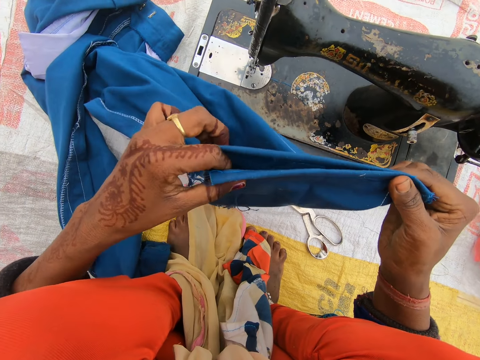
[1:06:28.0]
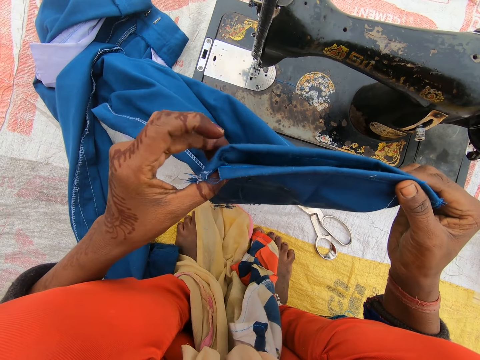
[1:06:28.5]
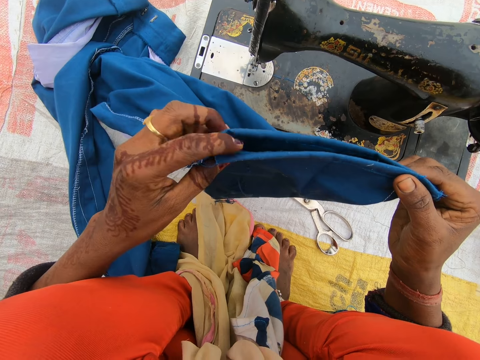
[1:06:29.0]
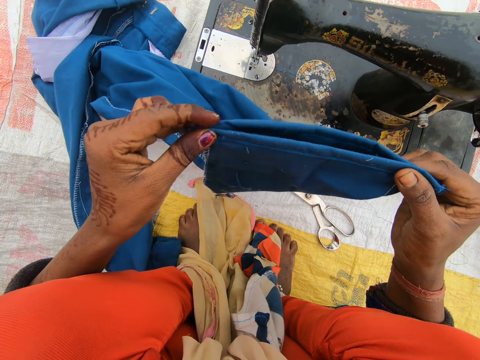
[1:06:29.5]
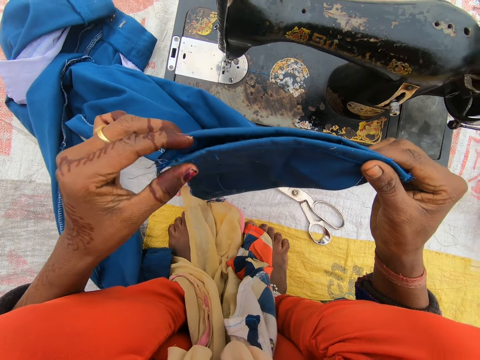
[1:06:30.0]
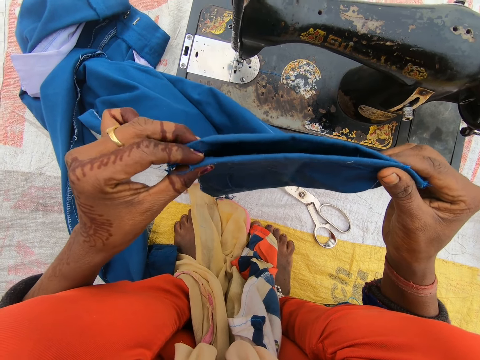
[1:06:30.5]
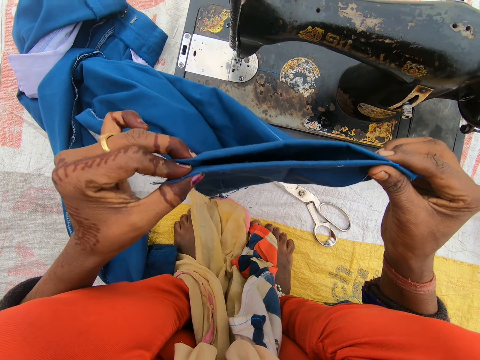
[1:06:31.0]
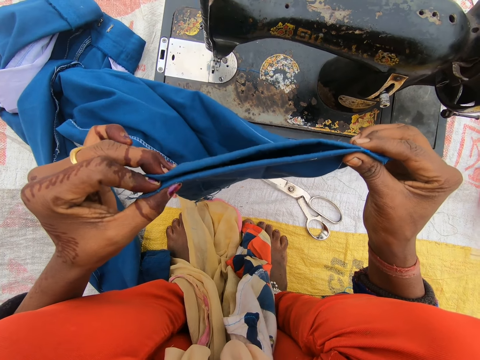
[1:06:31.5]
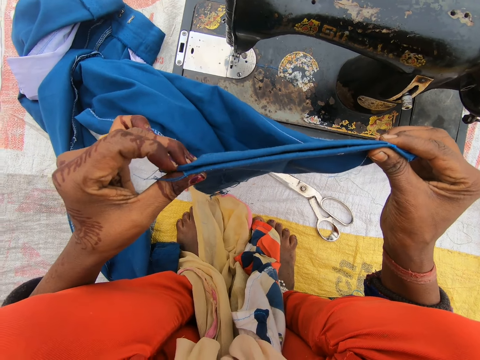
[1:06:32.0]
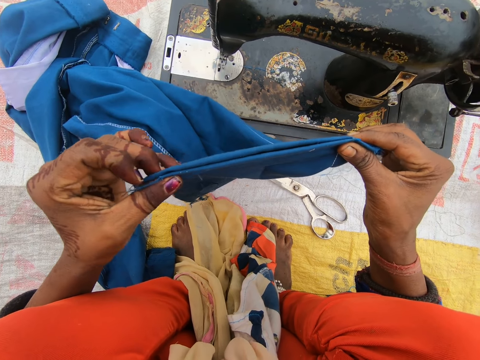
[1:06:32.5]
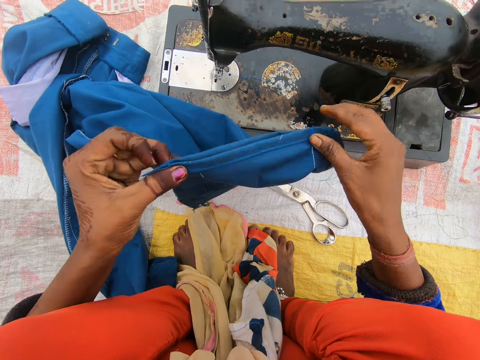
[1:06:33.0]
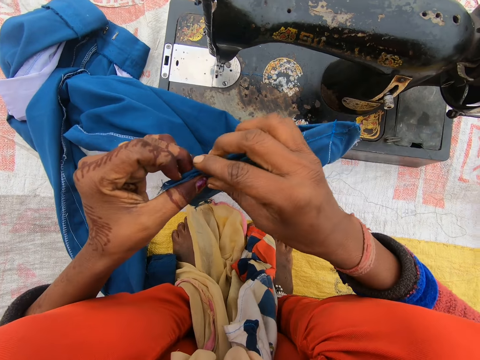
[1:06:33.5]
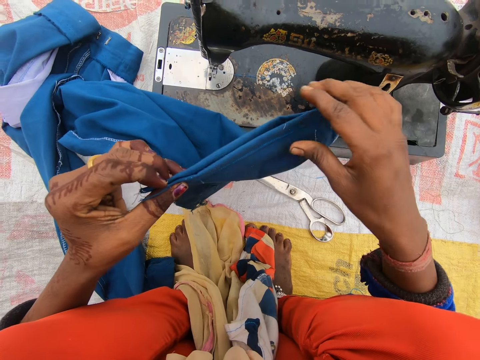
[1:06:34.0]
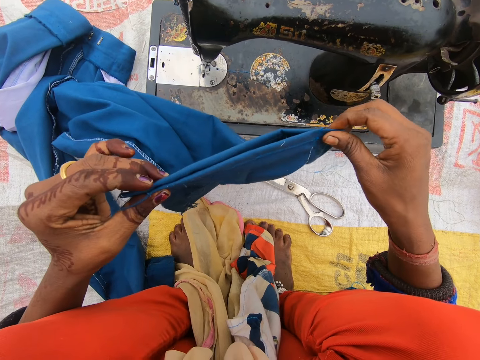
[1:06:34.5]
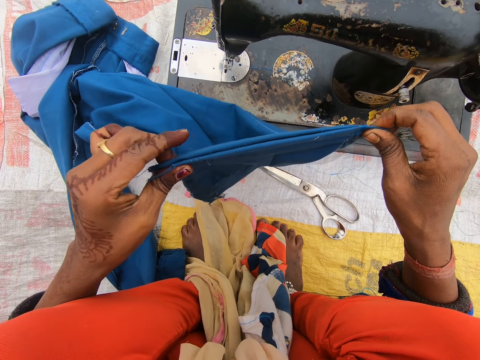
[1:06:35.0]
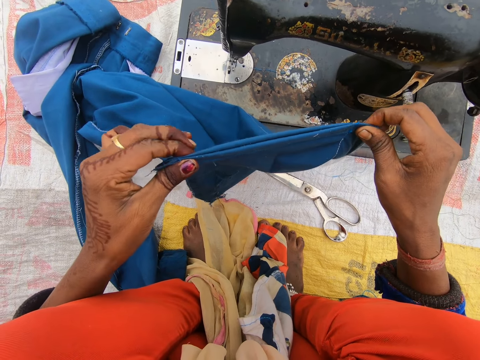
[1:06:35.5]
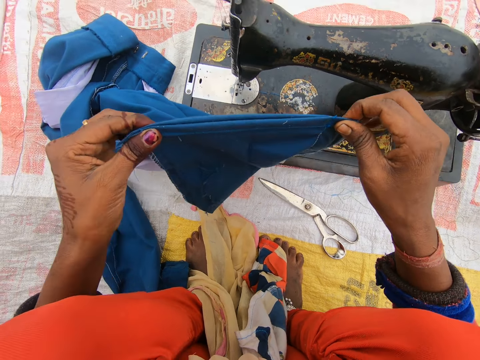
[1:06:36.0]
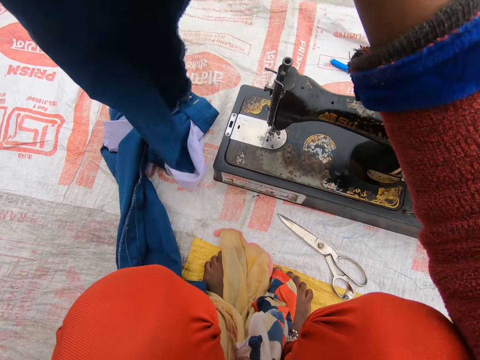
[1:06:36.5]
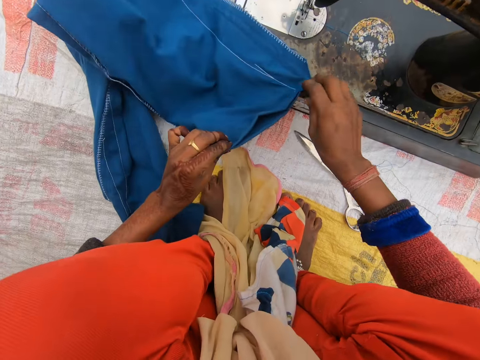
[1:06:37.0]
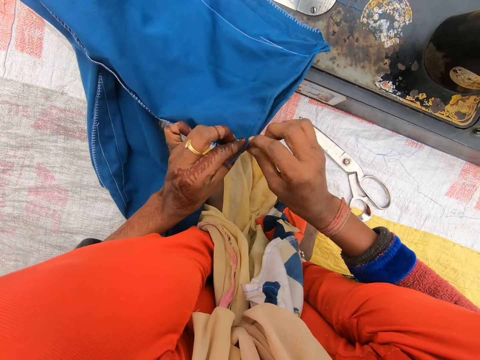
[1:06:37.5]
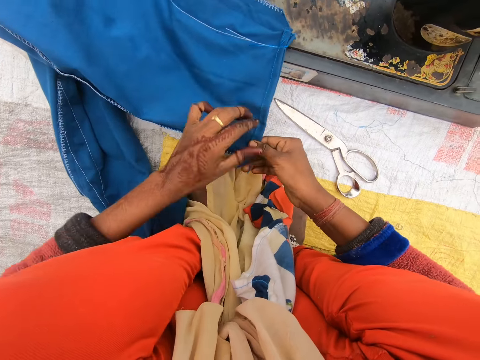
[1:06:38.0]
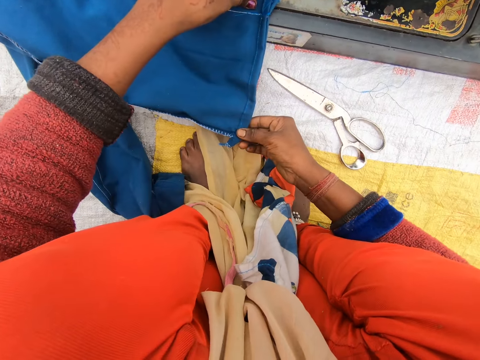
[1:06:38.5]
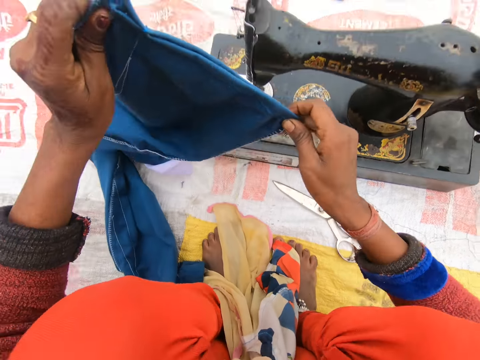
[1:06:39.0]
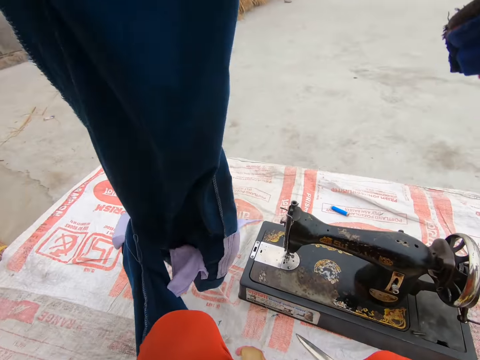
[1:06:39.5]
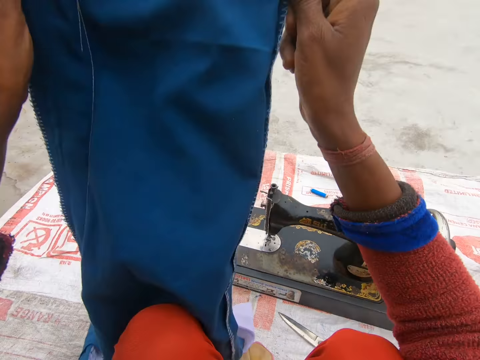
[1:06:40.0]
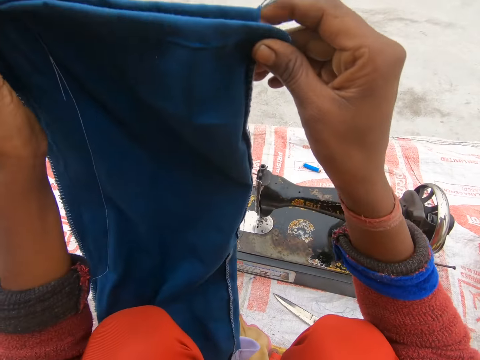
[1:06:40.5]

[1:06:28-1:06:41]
The camera wearer aligns the cloth. They adjust the trouser.

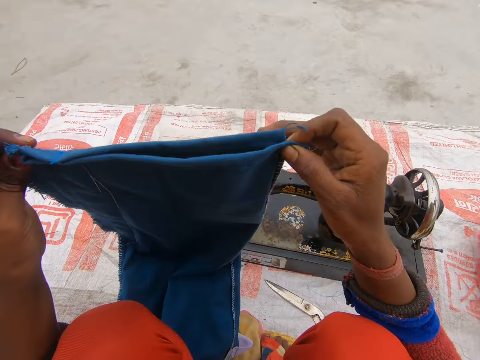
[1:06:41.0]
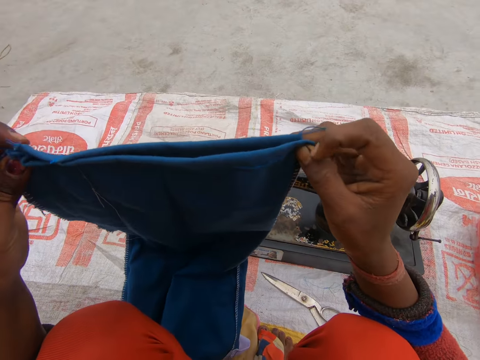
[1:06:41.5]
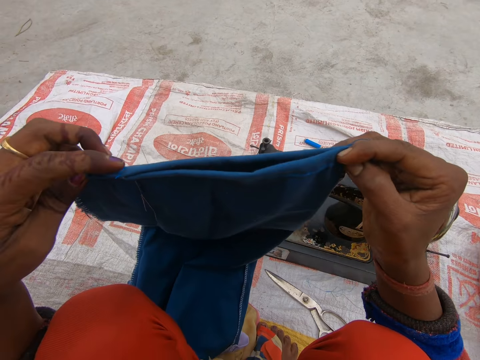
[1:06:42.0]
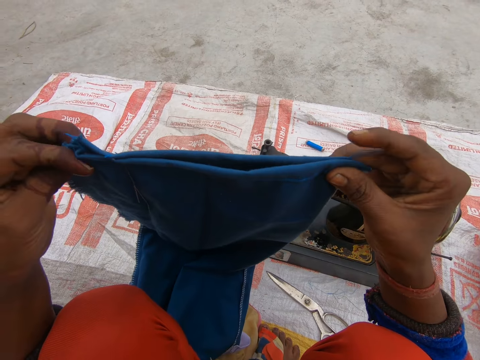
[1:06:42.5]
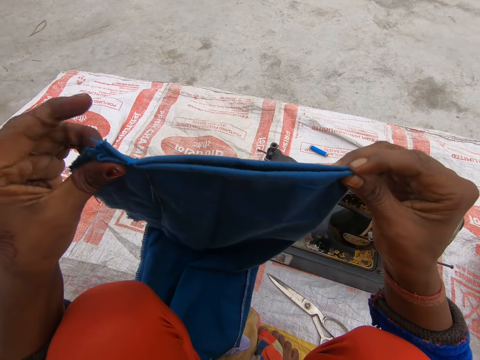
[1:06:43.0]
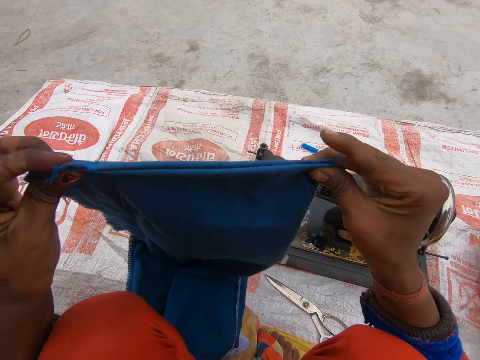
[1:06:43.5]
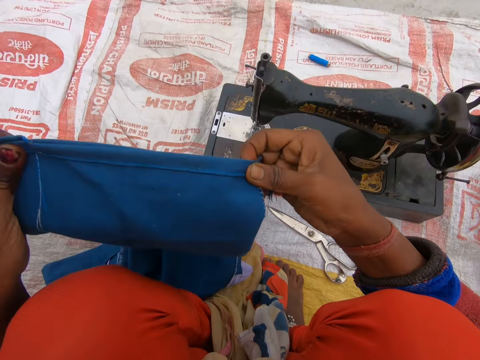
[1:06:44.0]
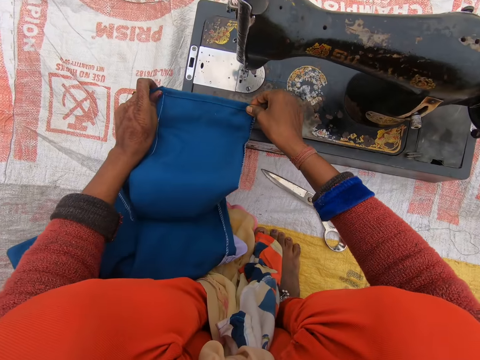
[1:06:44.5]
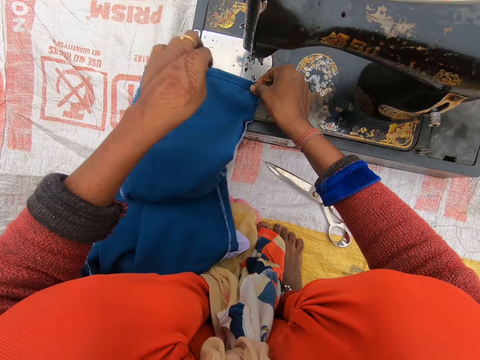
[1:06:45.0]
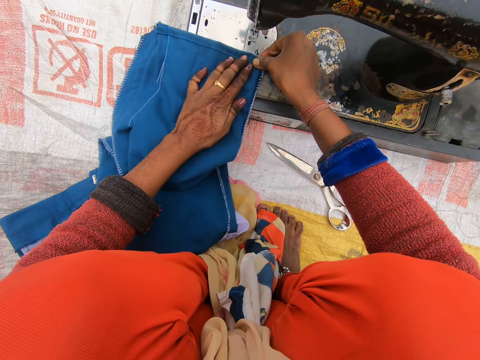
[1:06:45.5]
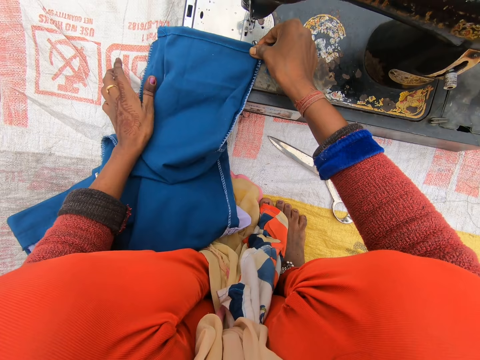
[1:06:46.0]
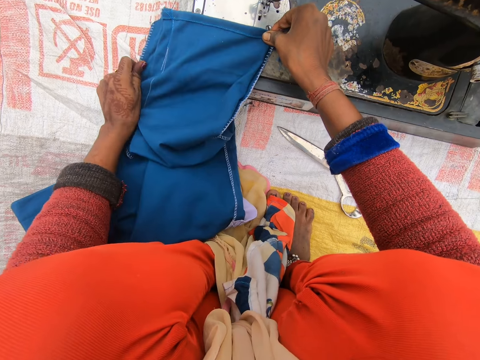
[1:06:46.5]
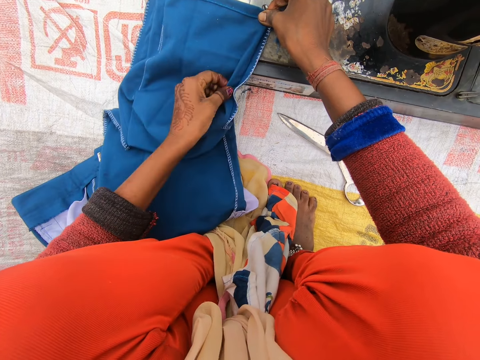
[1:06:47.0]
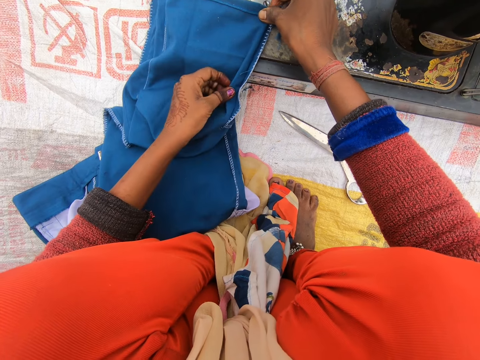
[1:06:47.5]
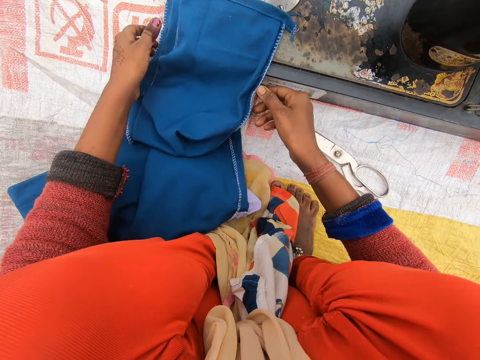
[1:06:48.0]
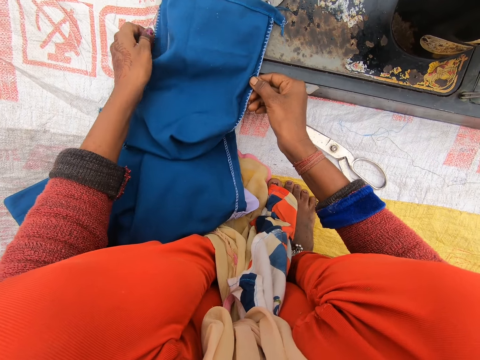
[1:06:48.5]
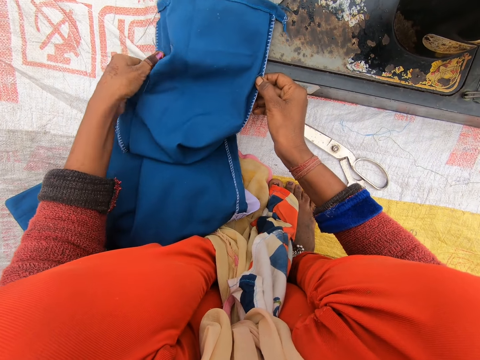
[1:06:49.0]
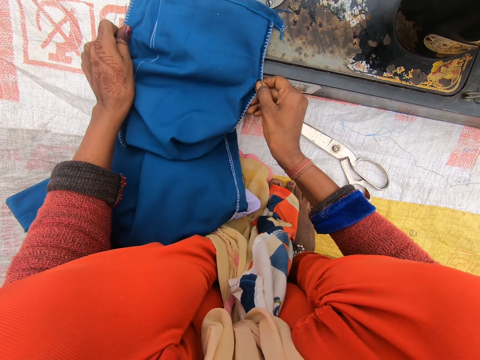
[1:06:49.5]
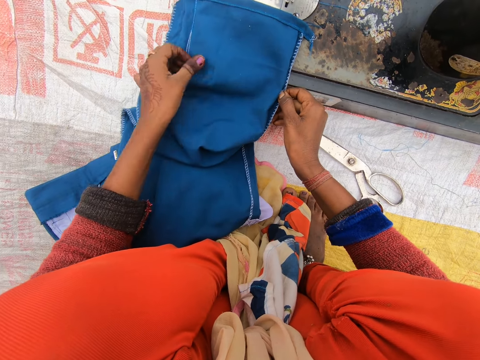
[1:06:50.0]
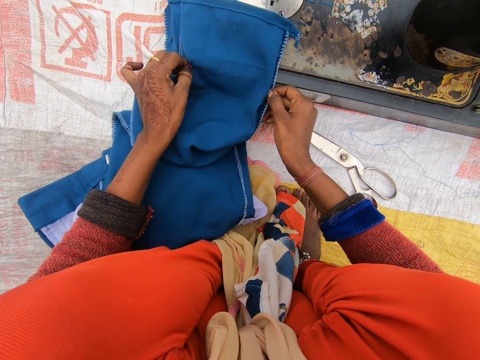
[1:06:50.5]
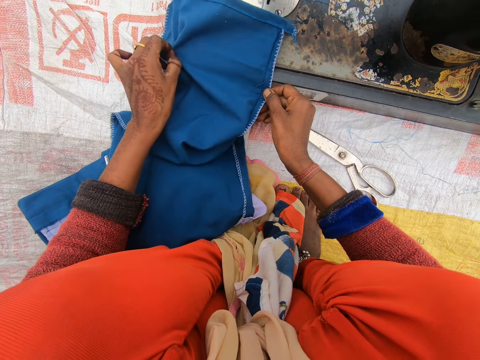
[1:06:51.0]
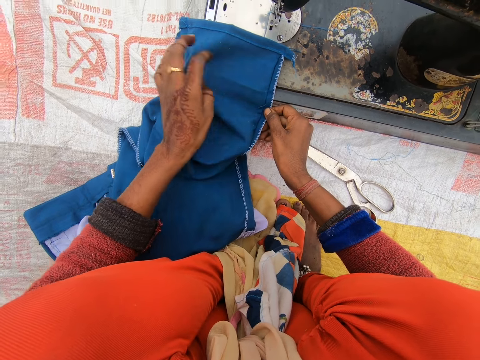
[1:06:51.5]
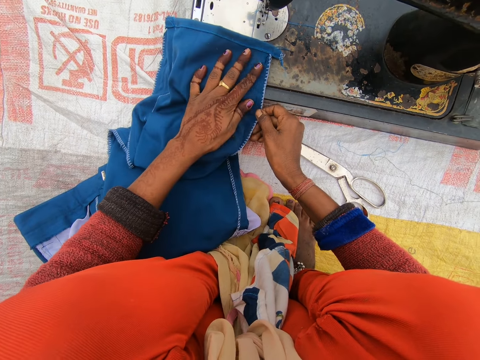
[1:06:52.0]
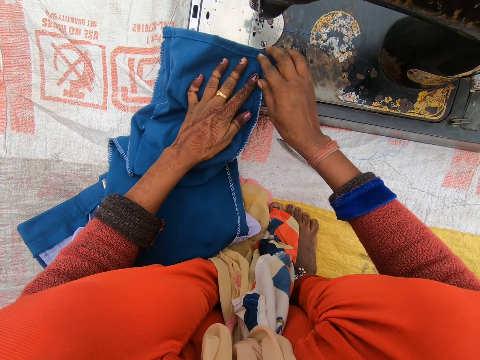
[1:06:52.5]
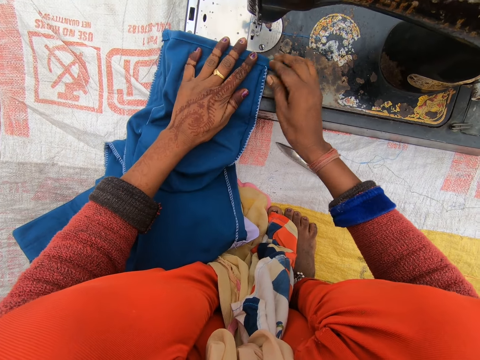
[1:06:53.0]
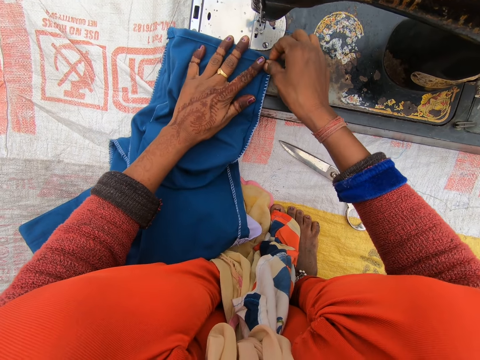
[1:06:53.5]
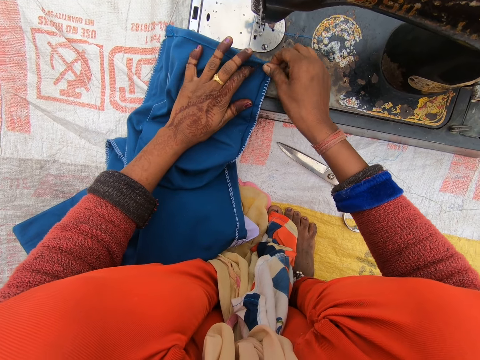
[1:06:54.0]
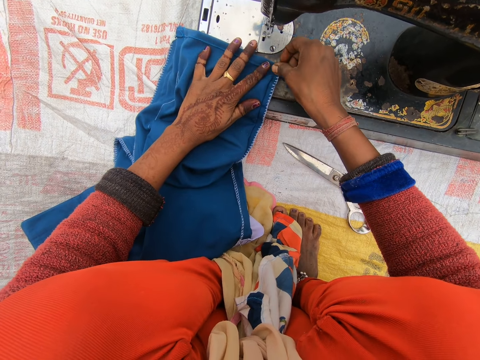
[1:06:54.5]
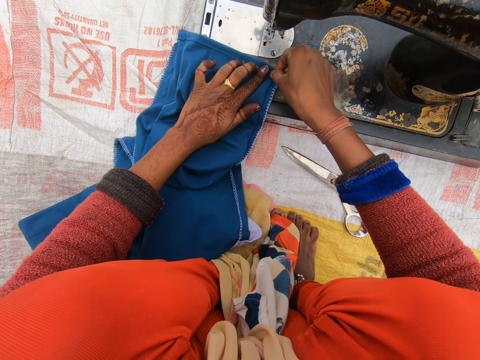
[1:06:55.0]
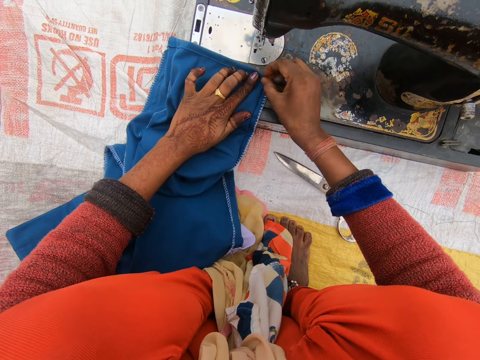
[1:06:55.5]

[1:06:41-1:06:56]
The camera wearer places the trouser on the sewing machine. They align the cloth on the sewing machine. They adjust the trouser.
